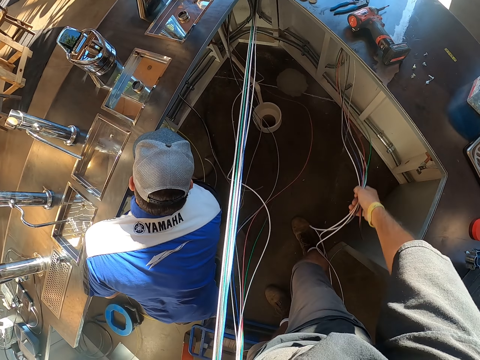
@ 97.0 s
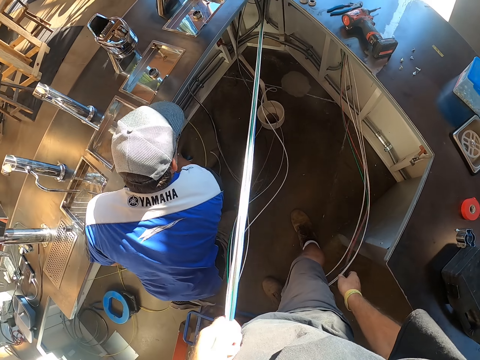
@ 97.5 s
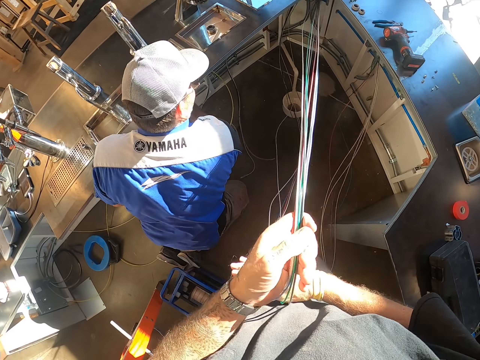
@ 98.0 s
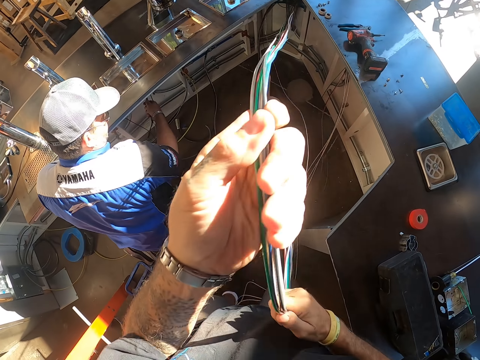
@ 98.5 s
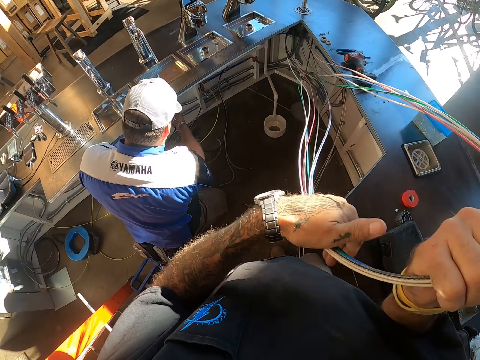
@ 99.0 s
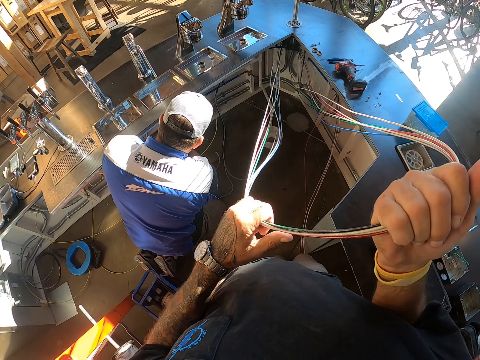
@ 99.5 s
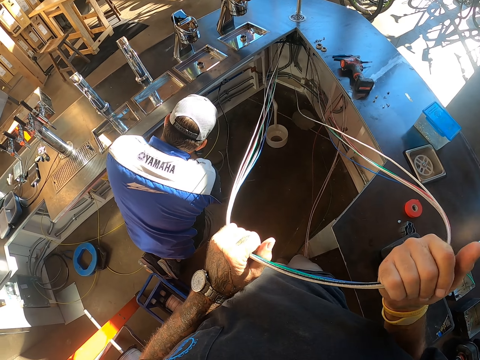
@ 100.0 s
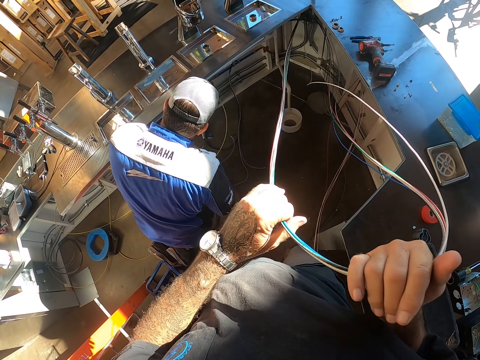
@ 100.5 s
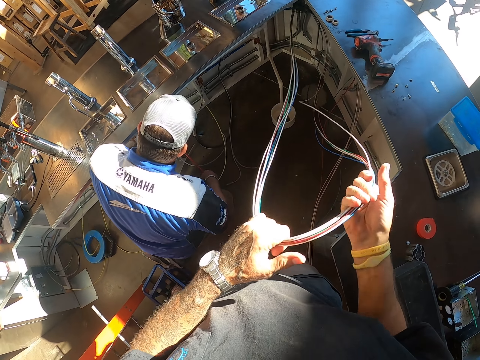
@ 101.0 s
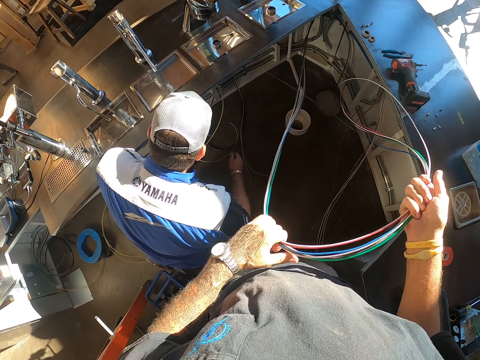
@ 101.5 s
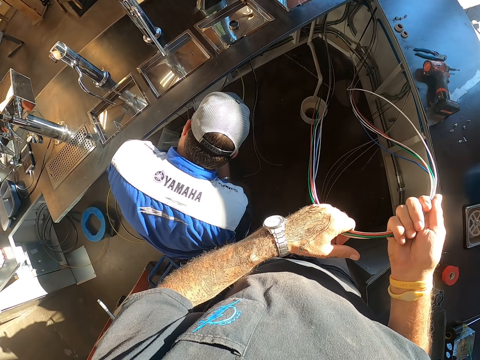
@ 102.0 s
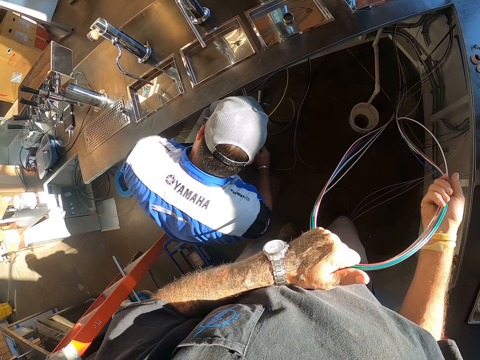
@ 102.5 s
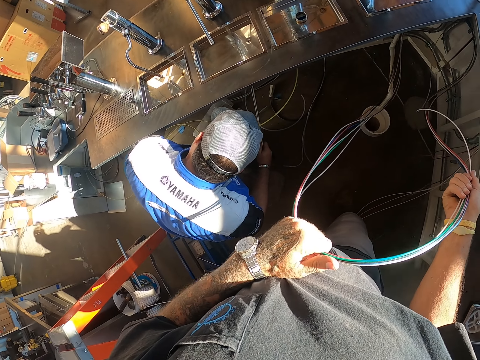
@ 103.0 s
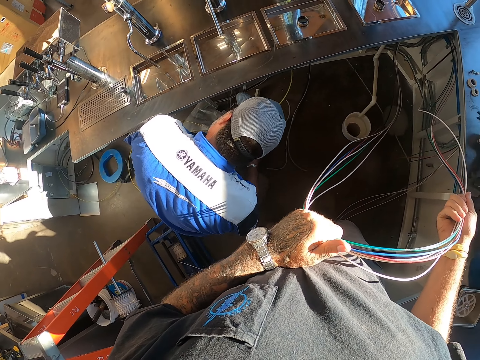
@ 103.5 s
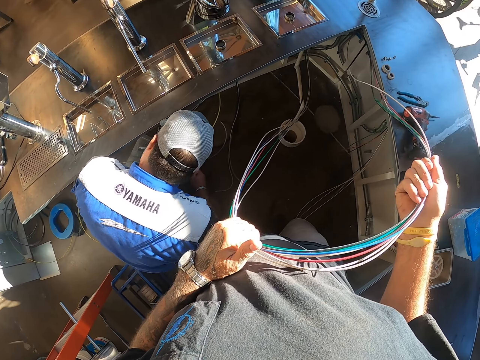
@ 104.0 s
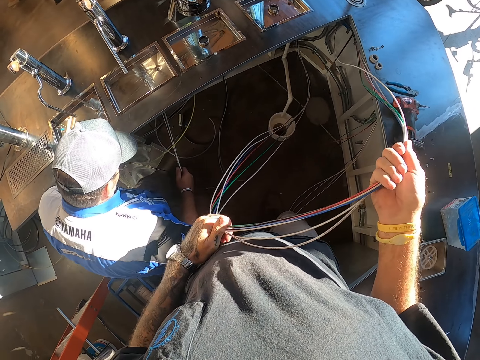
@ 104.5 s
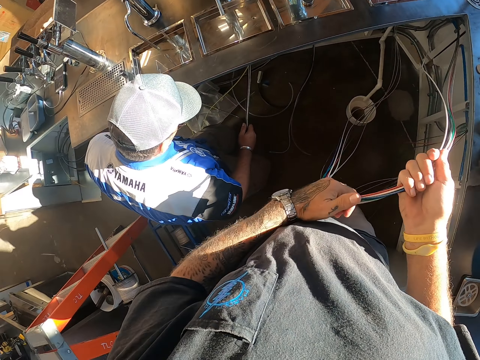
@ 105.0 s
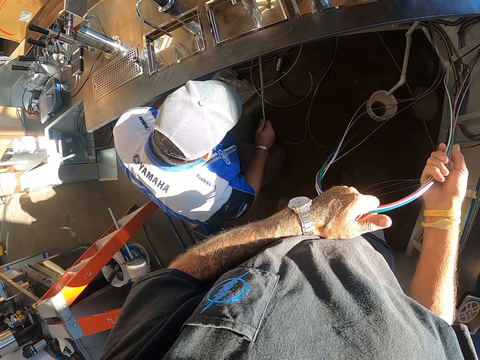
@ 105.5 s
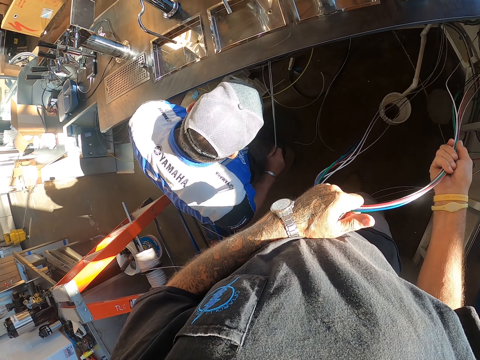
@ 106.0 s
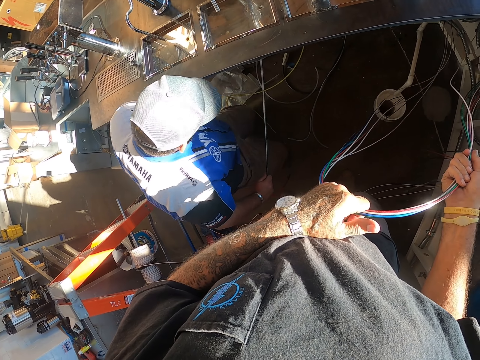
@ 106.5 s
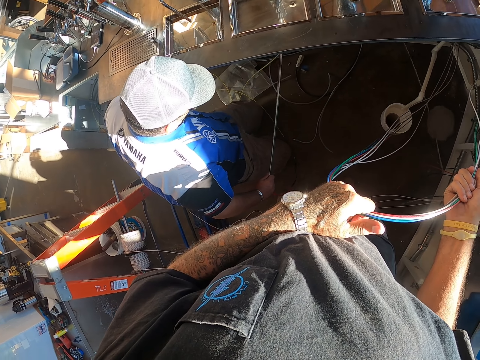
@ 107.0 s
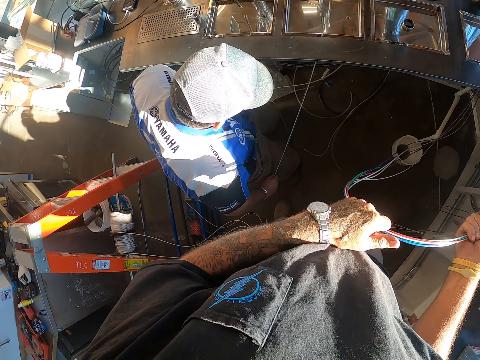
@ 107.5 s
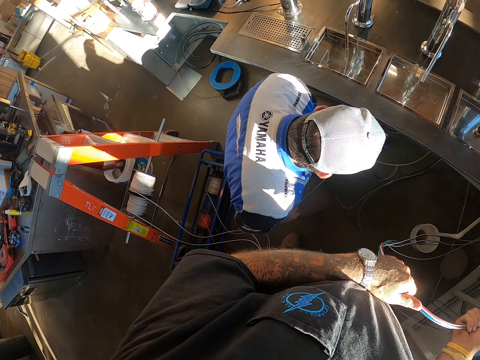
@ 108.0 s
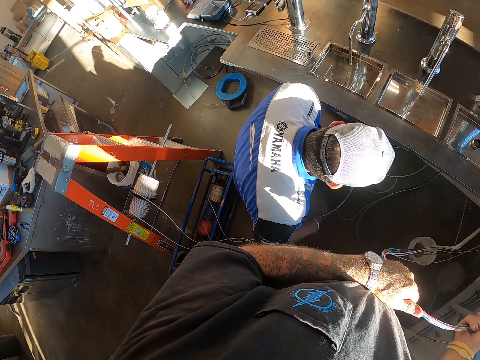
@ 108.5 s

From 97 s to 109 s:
The camera wearer pulls the wire. They hold the wire. A man inspects the wire.

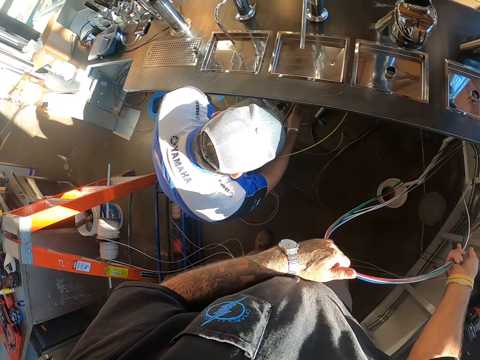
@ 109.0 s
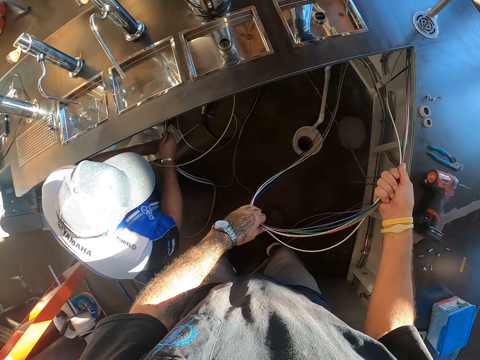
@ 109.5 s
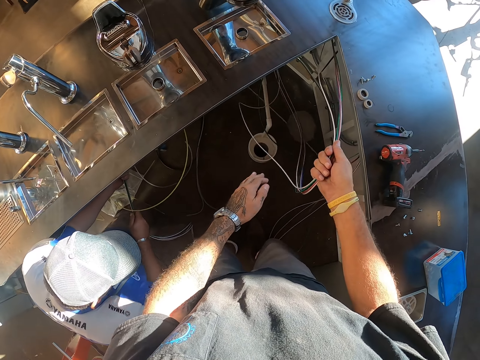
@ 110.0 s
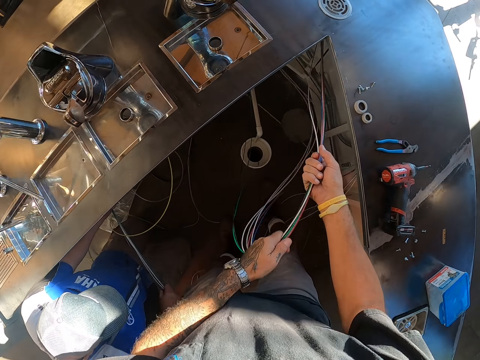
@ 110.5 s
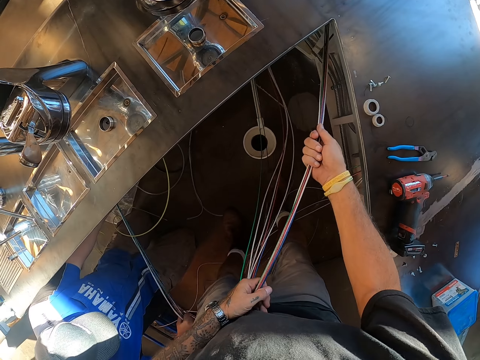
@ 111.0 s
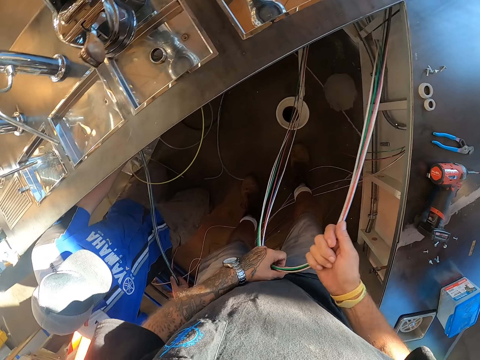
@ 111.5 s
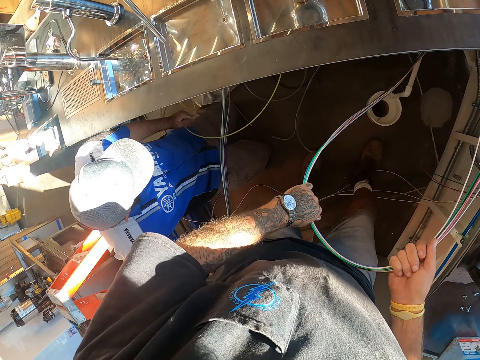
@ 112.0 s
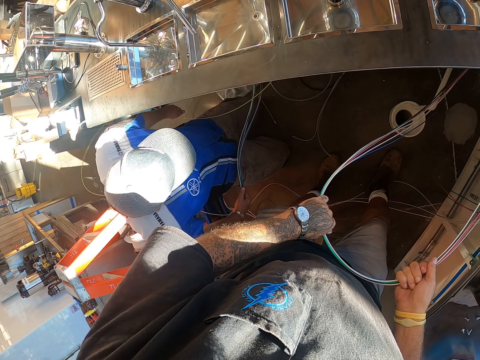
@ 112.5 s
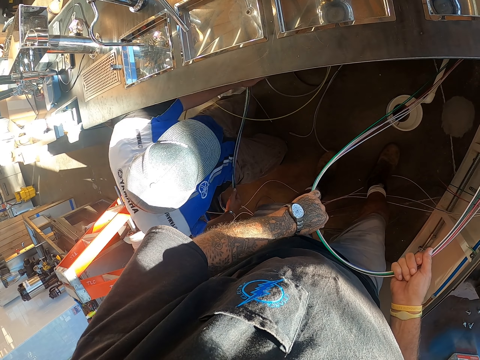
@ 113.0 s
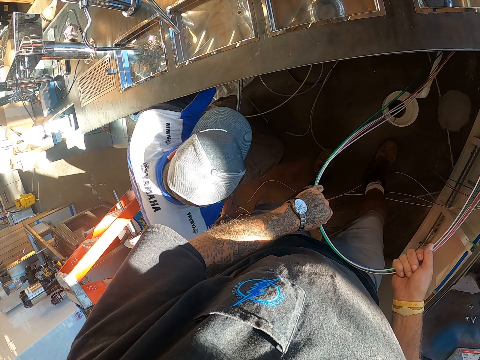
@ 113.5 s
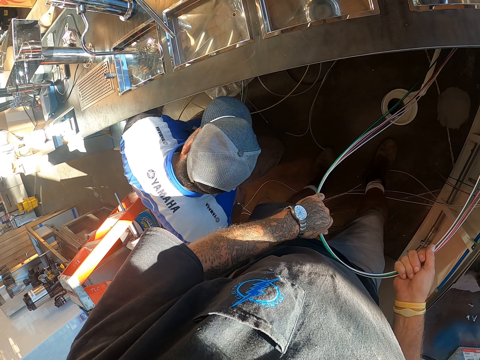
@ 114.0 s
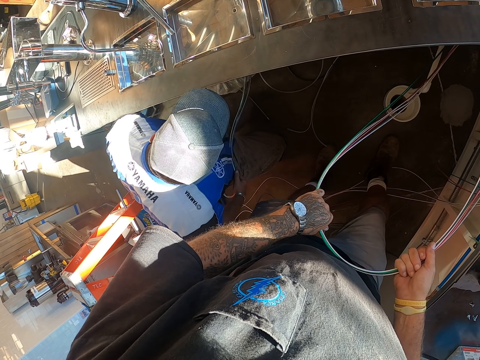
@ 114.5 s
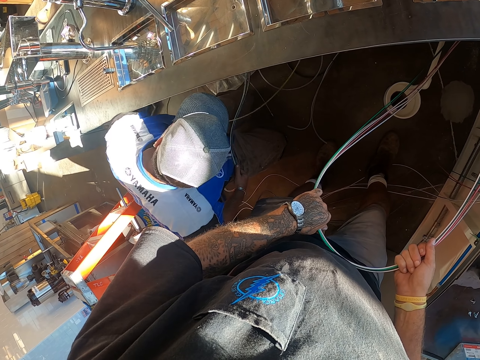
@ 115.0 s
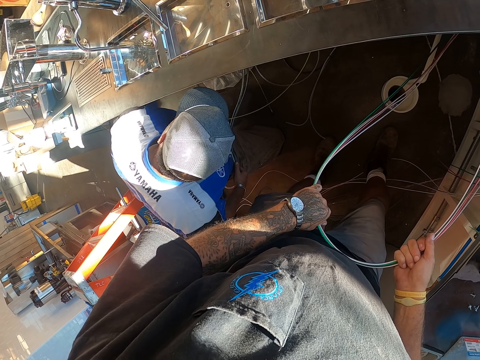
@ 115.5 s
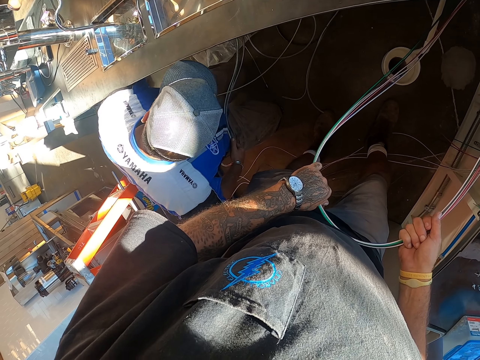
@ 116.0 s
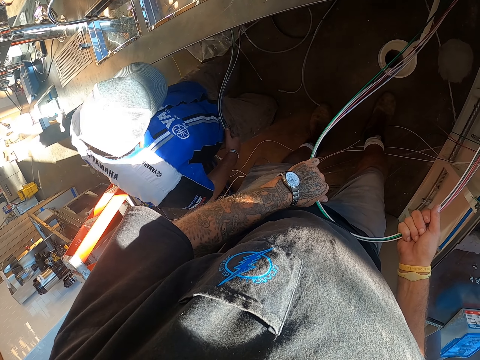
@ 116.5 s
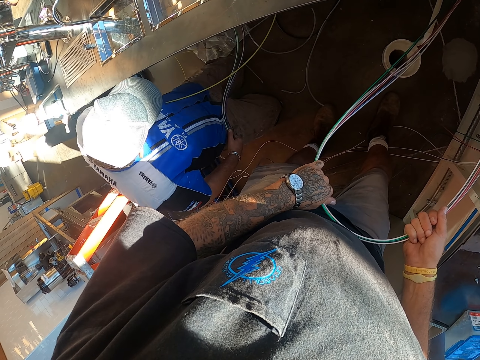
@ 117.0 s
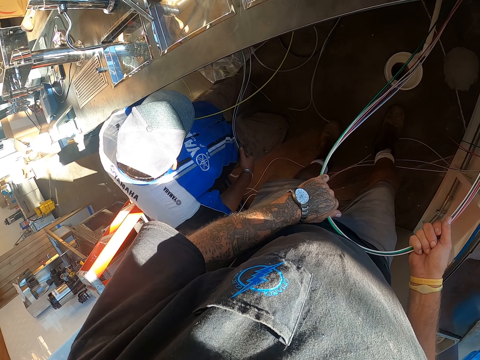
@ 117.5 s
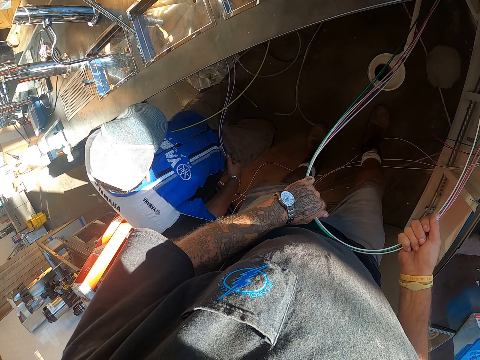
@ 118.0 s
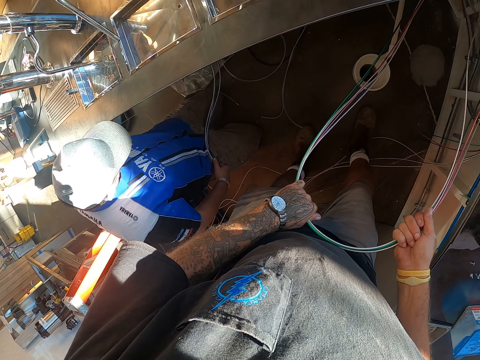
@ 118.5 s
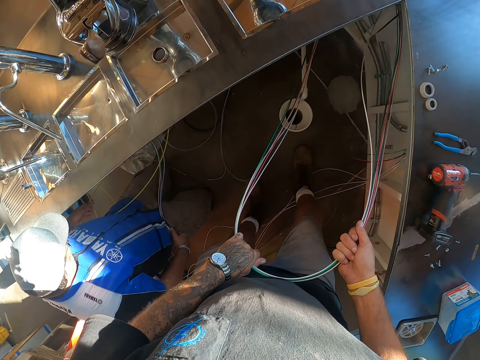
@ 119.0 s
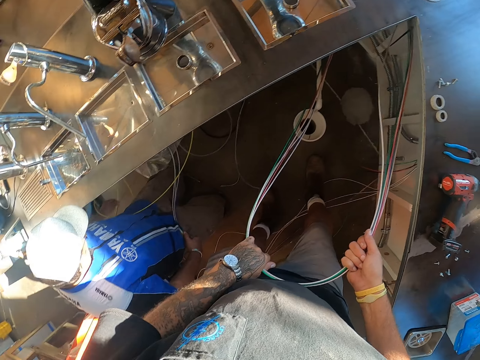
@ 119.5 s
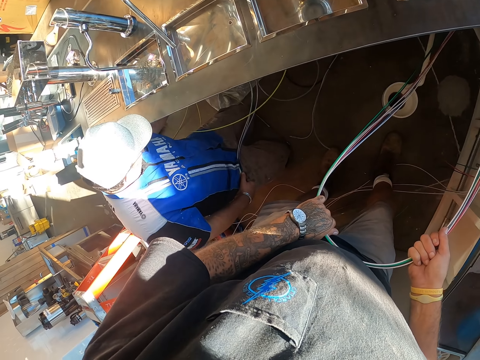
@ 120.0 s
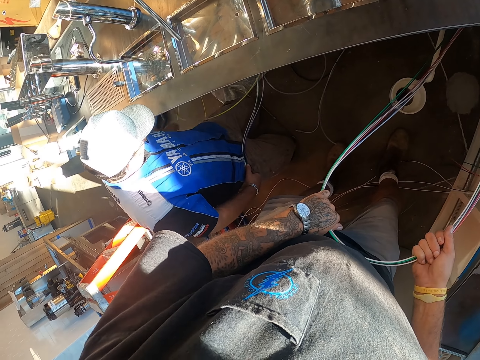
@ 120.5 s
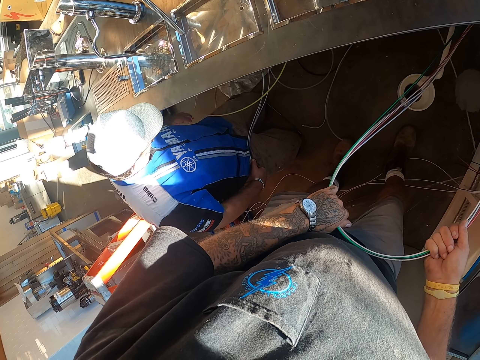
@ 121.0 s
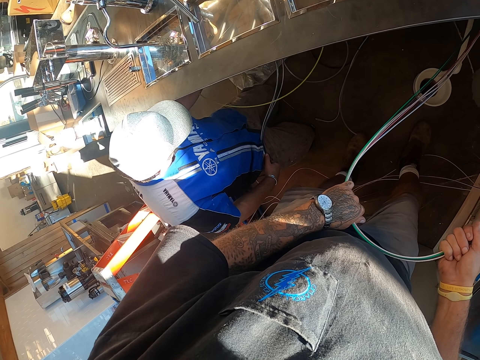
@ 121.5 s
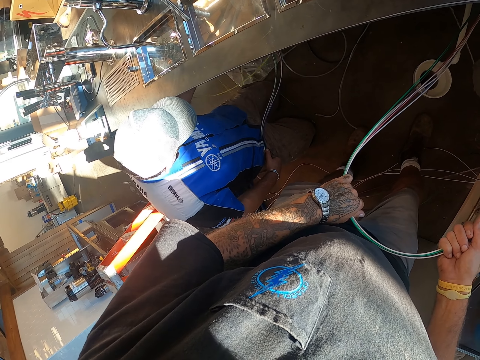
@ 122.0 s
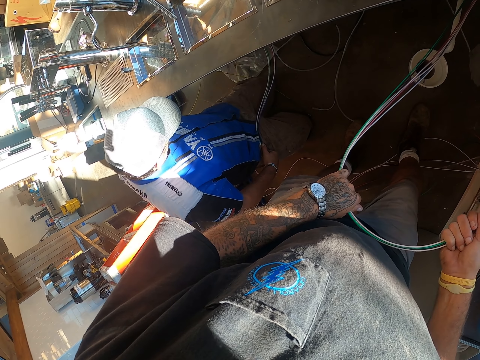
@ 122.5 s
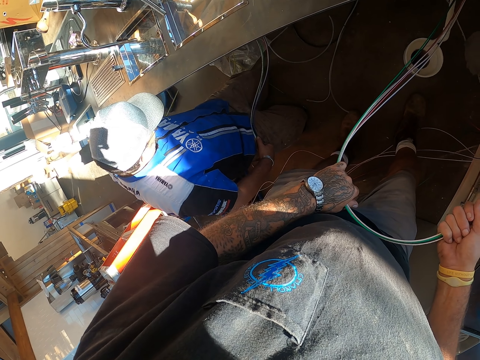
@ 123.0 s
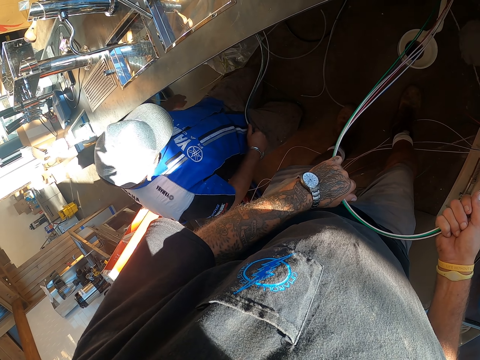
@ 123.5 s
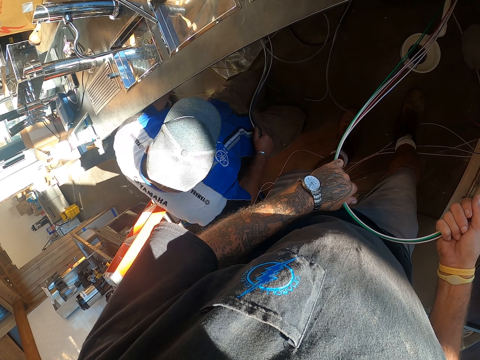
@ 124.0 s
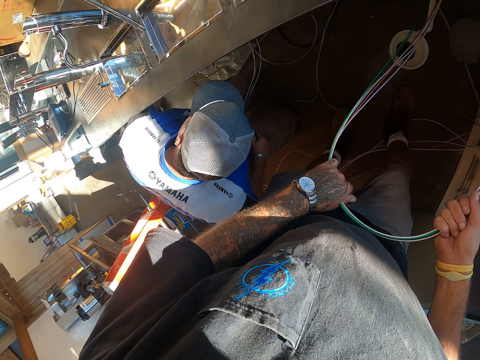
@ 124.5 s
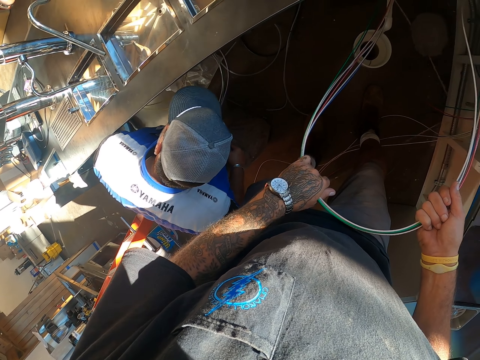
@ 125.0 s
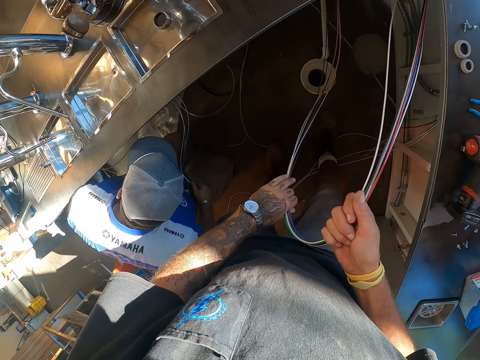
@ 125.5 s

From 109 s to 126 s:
The camera wearer pulls the wire. They stare at a man. The man fixes wires. The man inspects the wire.
